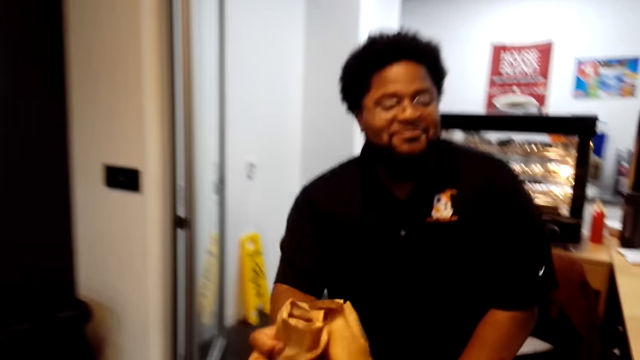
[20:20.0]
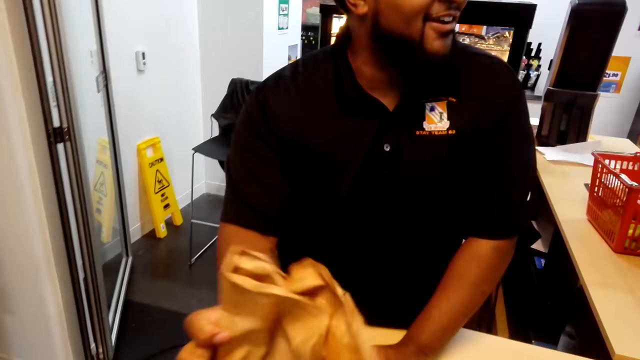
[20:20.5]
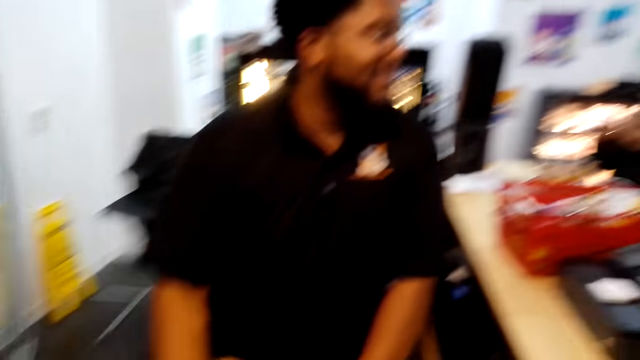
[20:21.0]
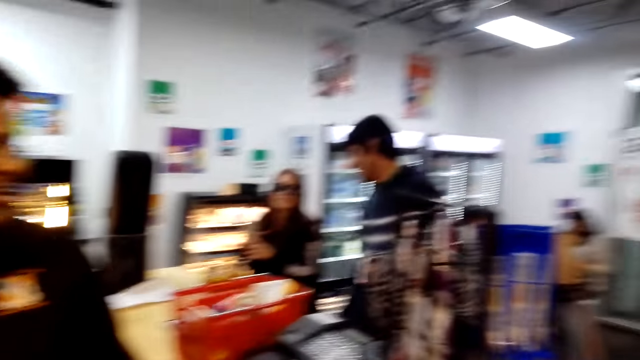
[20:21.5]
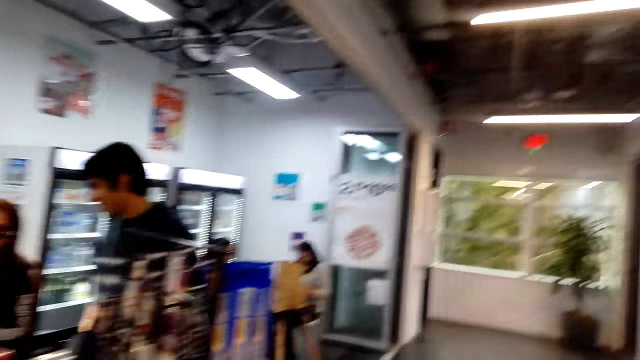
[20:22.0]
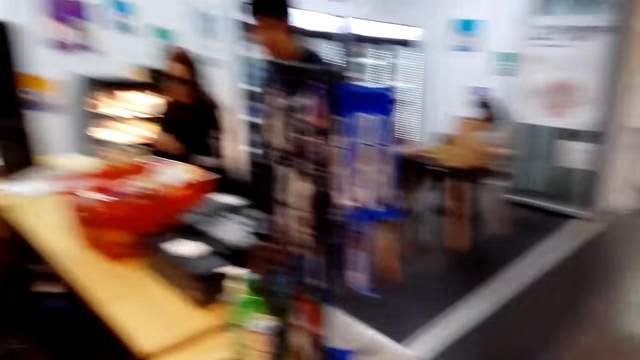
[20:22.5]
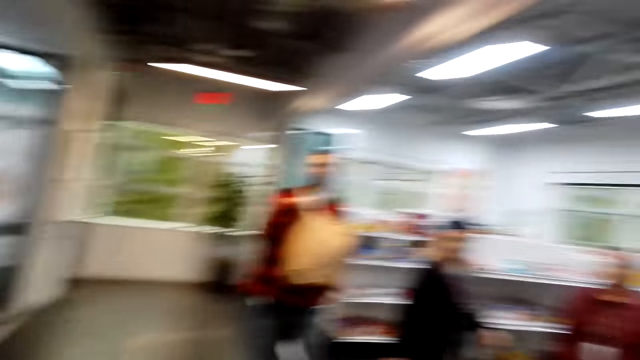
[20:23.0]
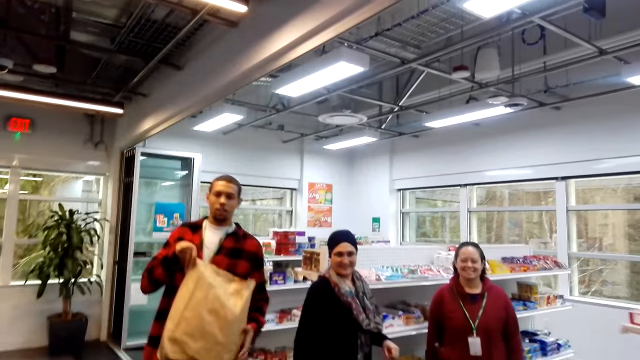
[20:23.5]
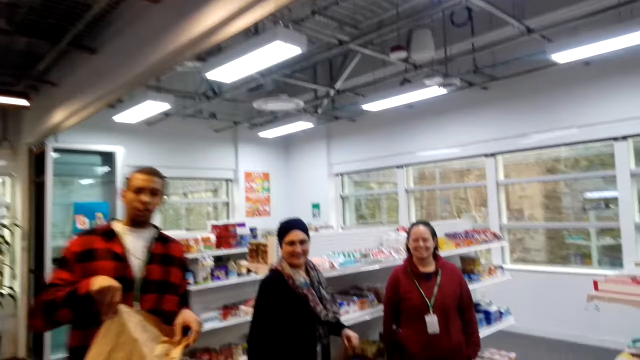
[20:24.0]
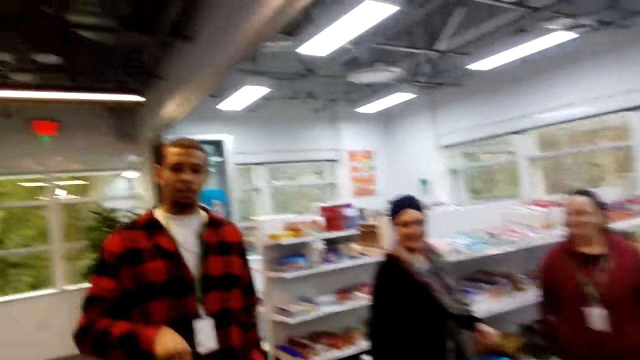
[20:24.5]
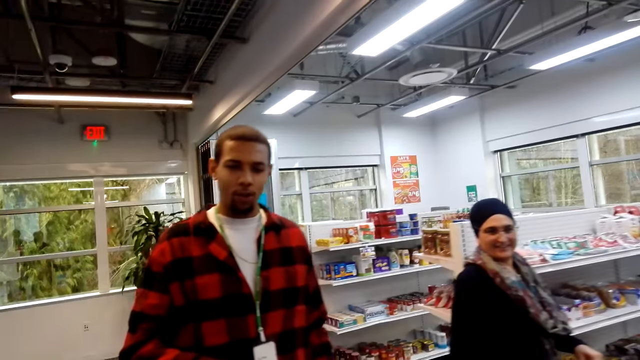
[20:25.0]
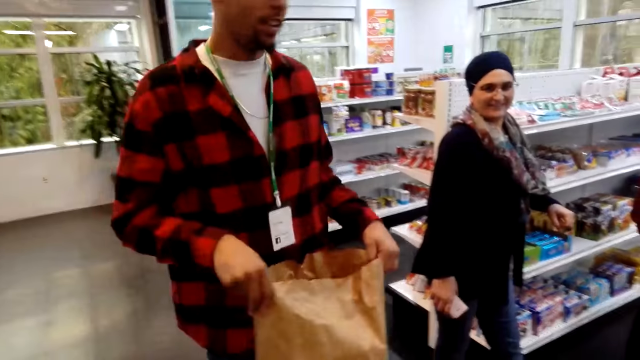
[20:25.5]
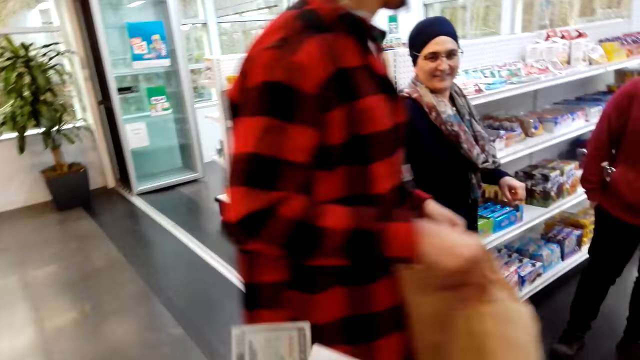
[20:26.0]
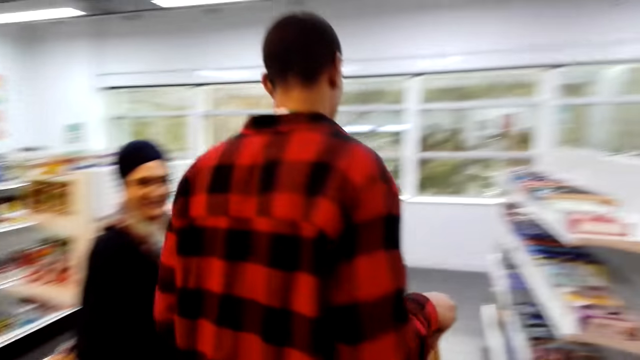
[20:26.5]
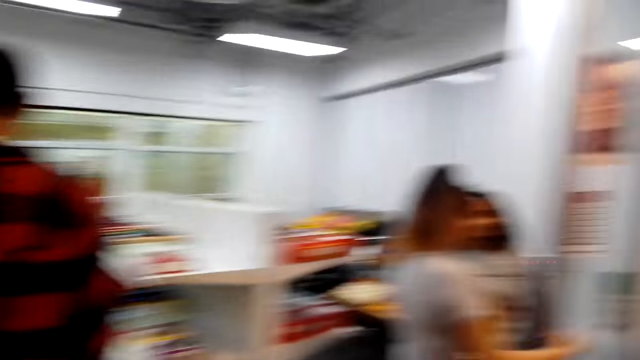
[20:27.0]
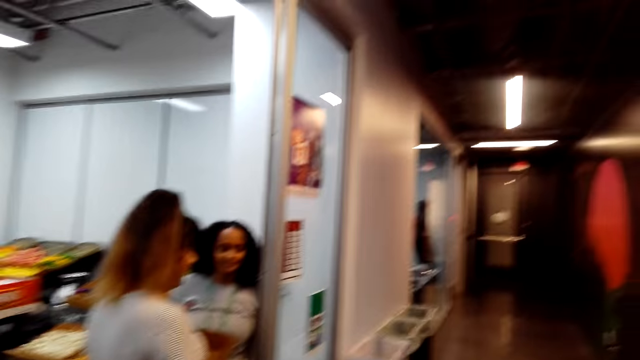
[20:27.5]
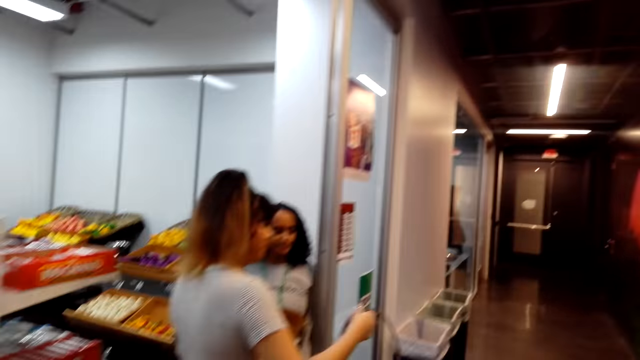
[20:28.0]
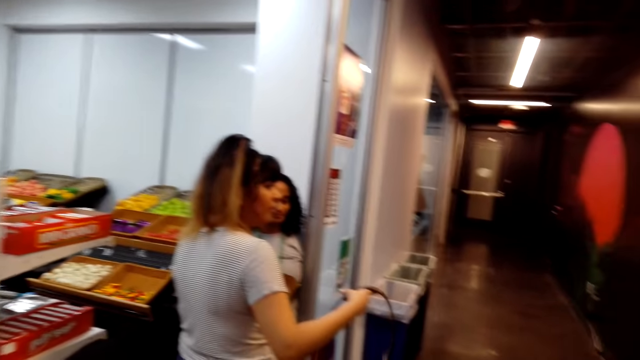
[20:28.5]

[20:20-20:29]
A person interacts with the camera wearer. The camera wearer picks up the packed items. They walk in the room. They count the money.

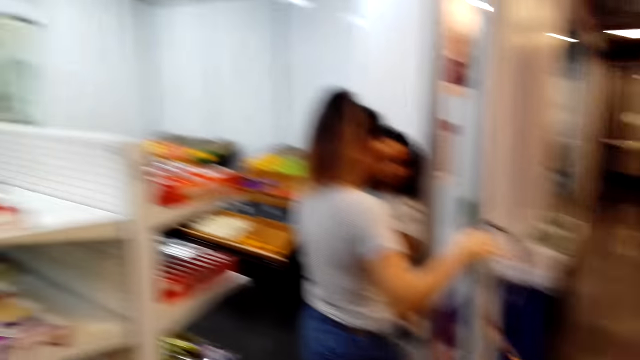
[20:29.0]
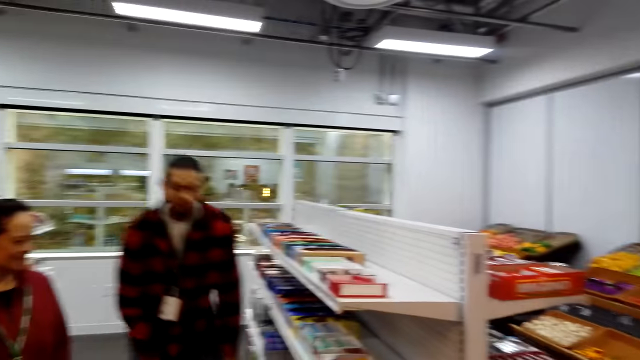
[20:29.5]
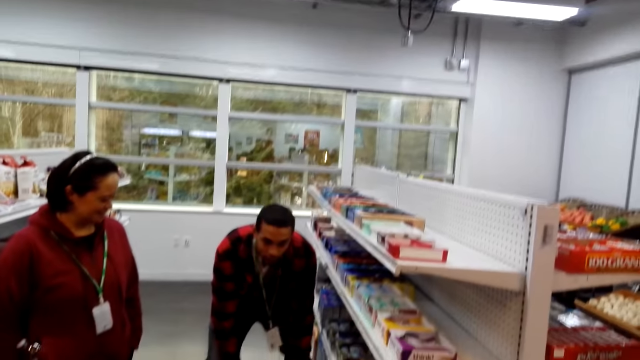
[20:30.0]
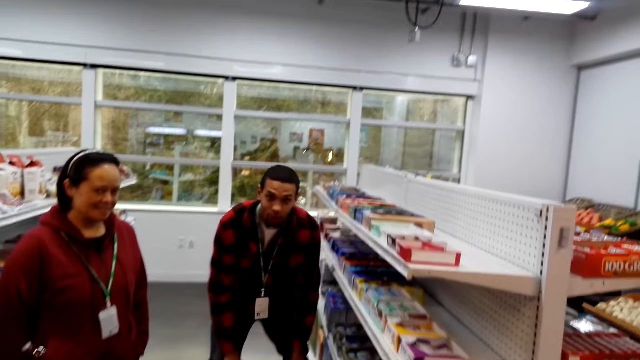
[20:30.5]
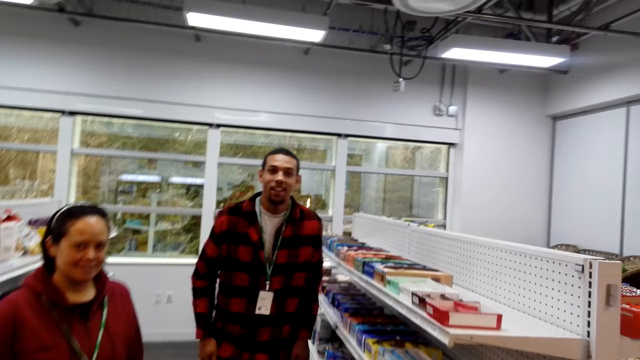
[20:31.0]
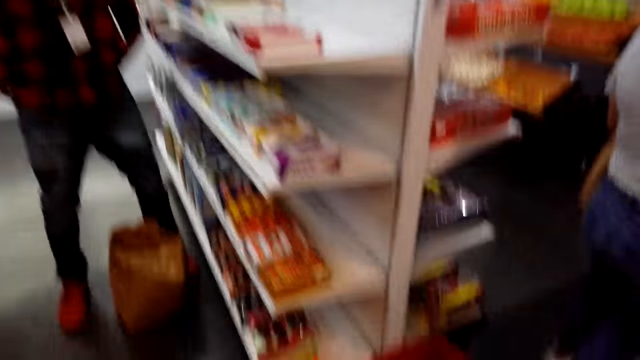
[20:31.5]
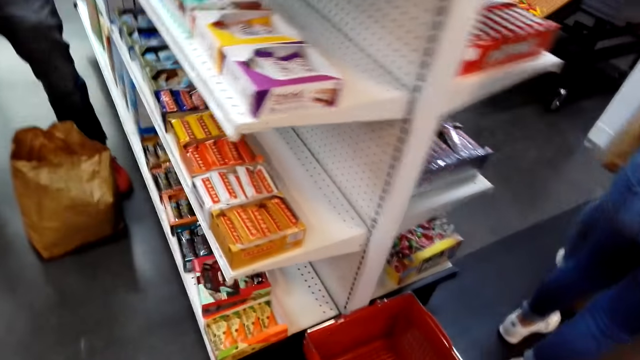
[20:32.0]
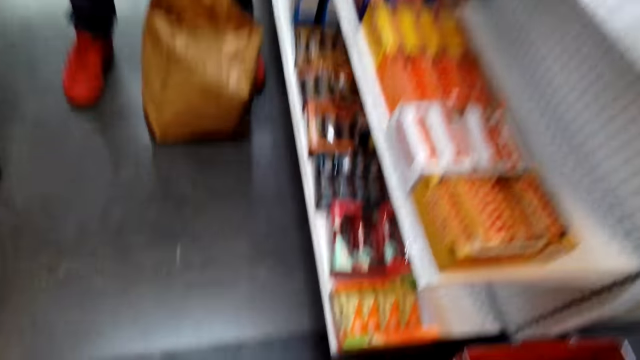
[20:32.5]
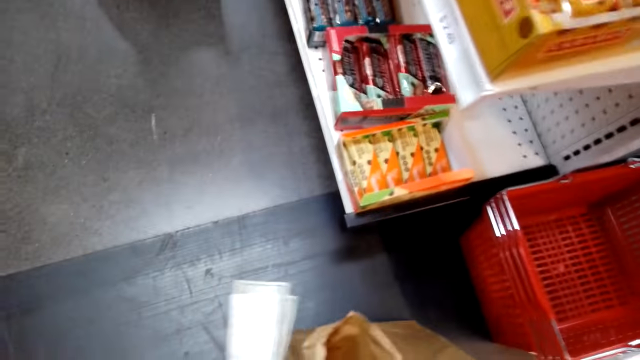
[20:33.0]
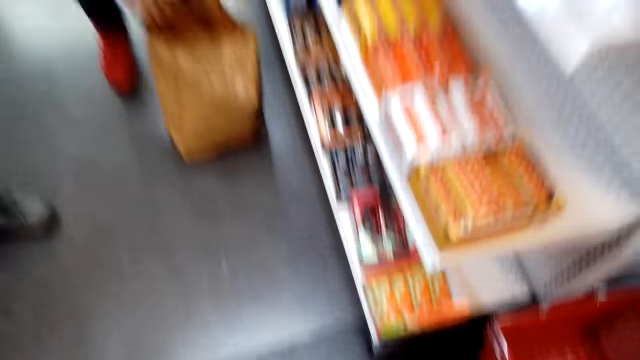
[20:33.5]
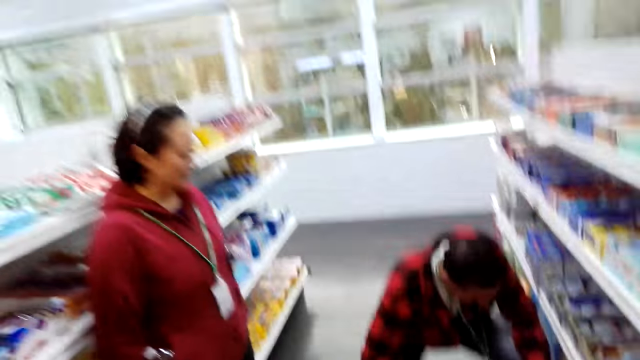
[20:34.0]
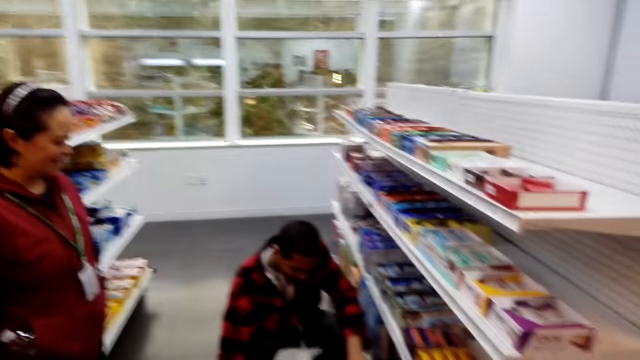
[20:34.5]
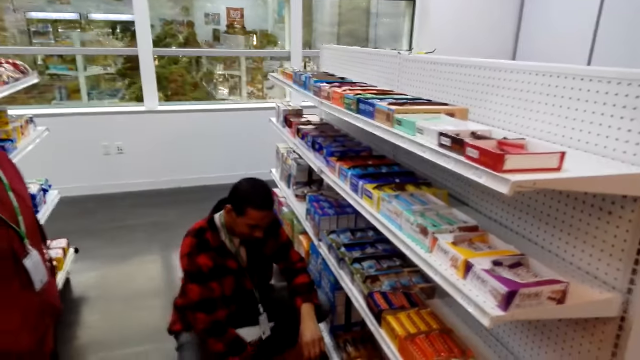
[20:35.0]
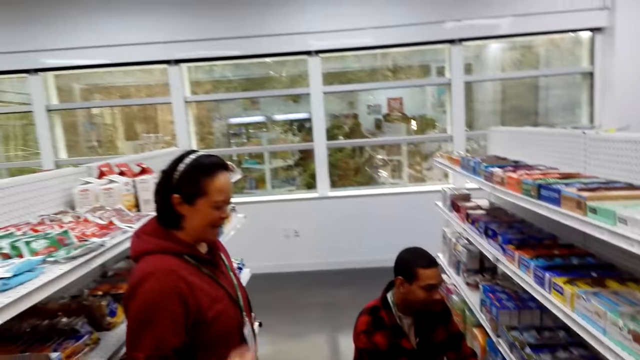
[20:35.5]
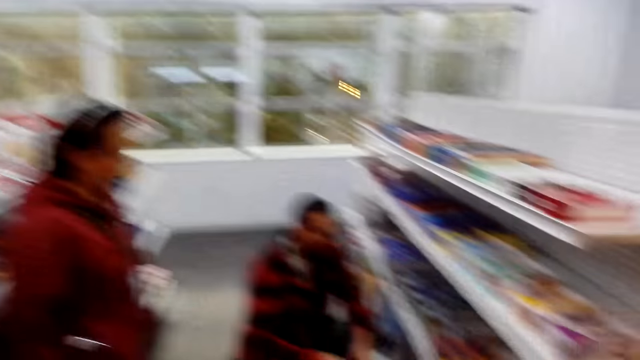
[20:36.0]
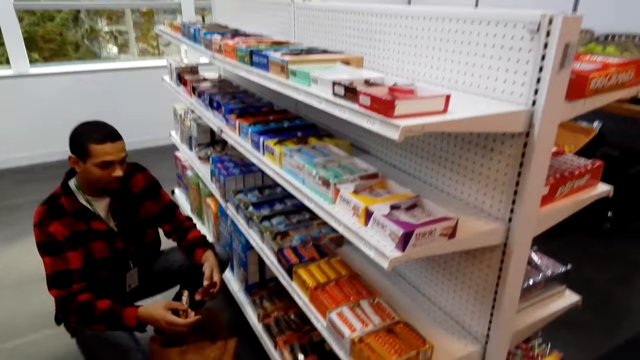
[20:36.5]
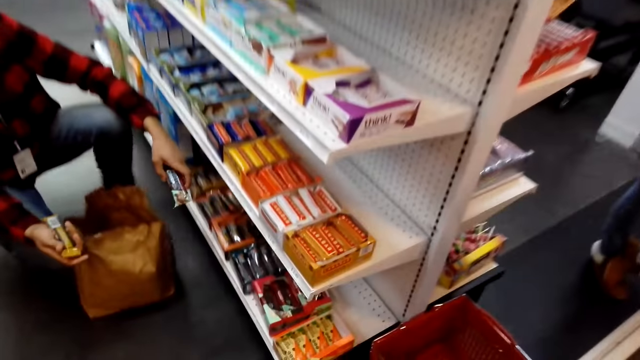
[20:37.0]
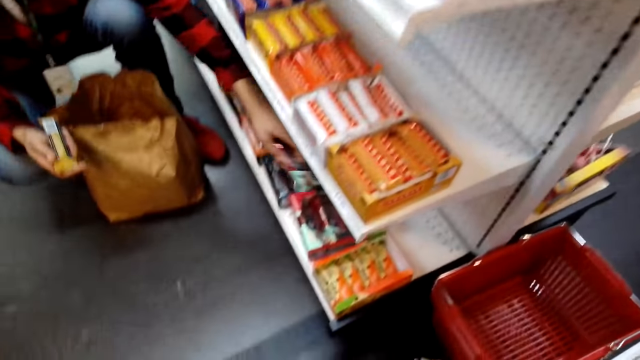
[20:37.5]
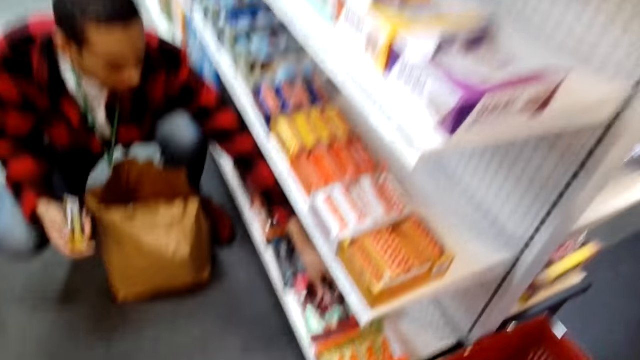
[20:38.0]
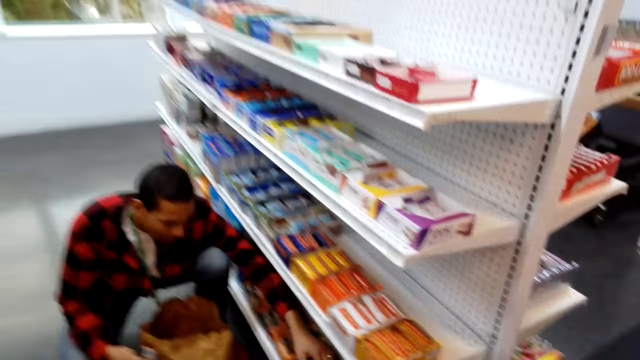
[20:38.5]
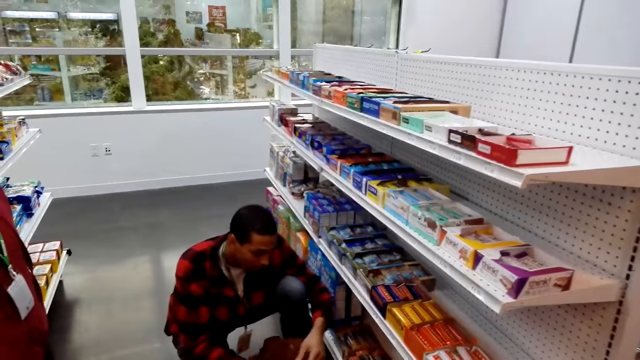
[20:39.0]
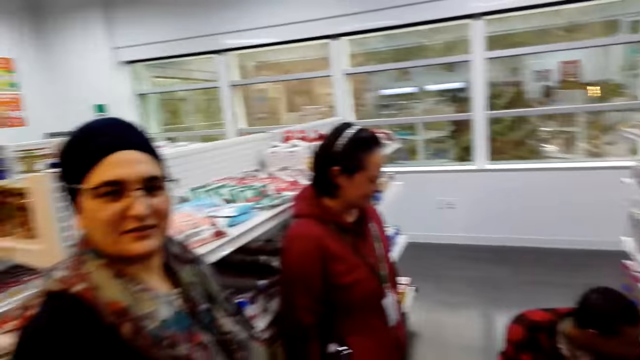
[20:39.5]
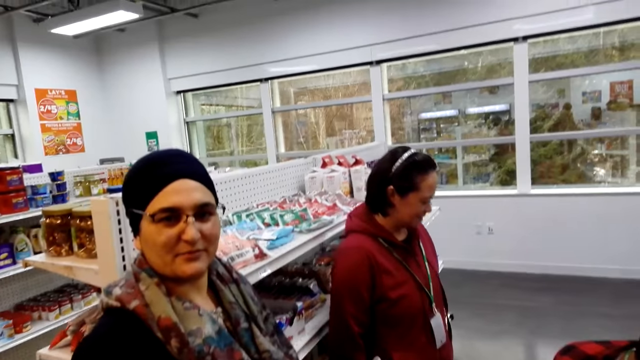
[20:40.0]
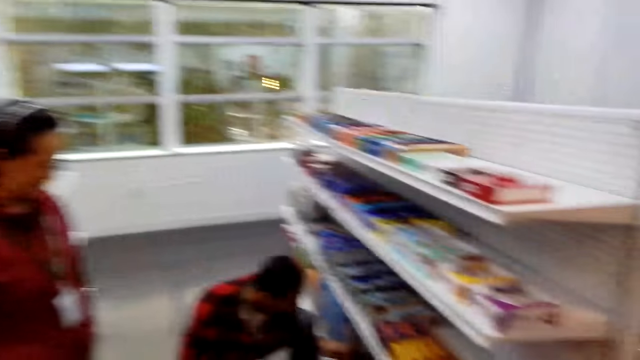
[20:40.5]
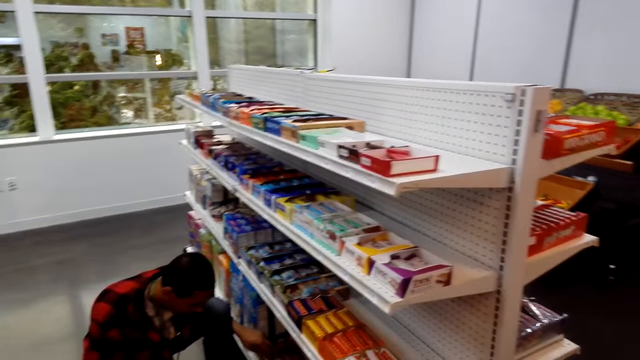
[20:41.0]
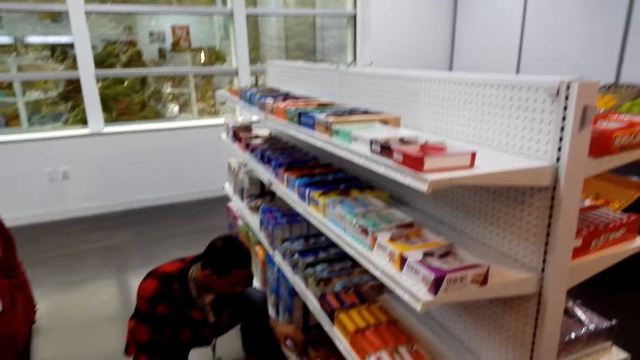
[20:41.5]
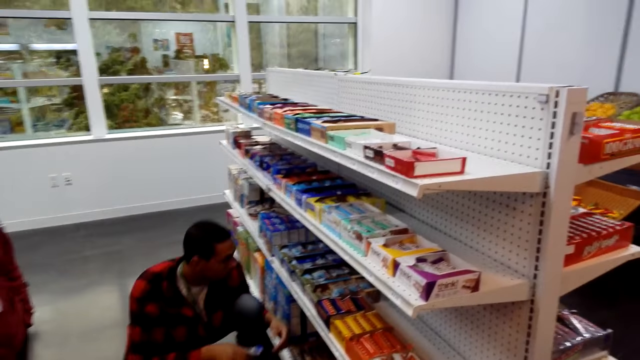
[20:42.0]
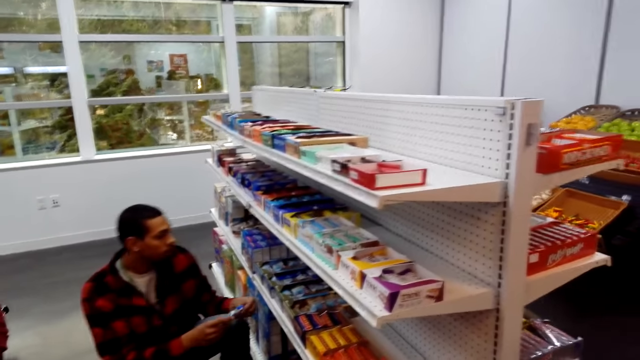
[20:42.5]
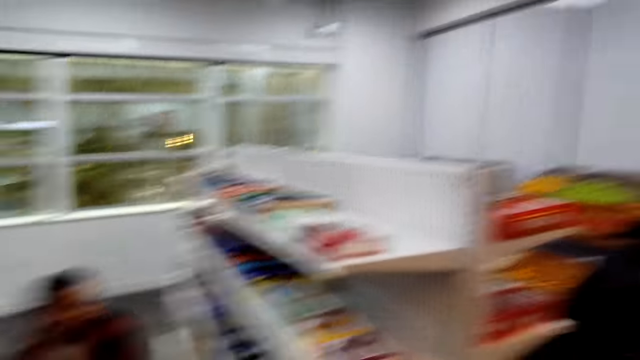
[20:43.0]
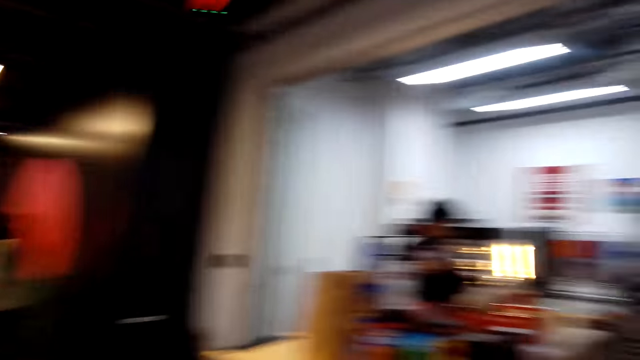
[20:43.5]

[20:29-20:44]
A person puts the bag on the floor. The person adjusts the trouser. Another person interacts with the first person. The first person arranges snacks on the shelf. A third person interacts with the camera wearer.
